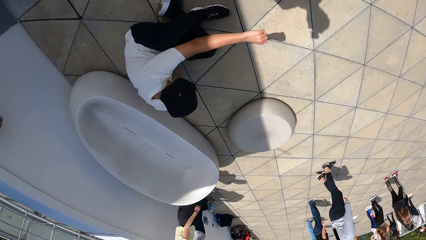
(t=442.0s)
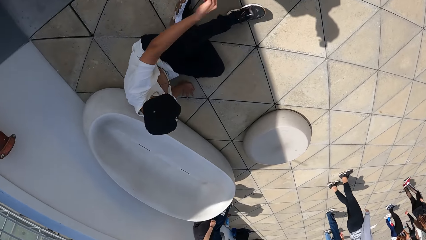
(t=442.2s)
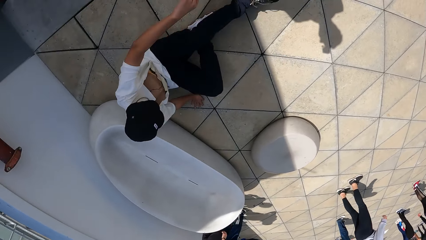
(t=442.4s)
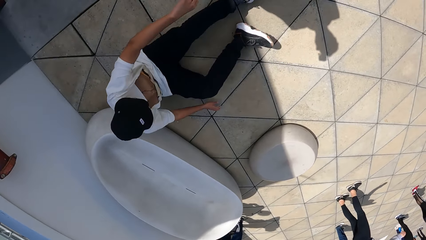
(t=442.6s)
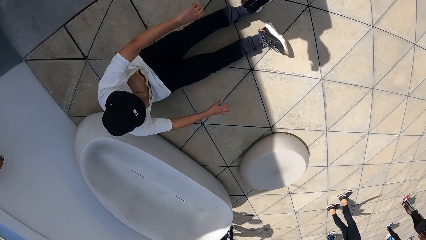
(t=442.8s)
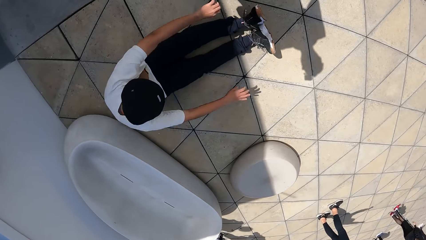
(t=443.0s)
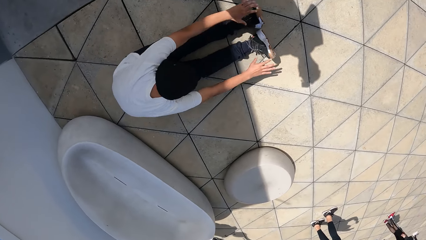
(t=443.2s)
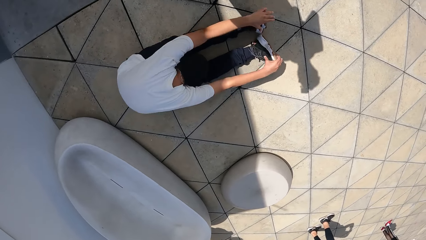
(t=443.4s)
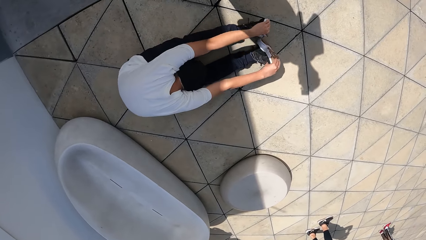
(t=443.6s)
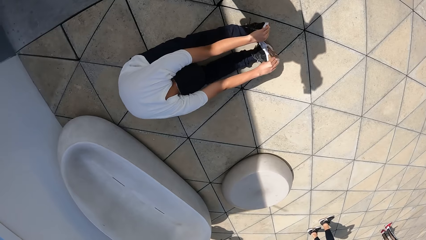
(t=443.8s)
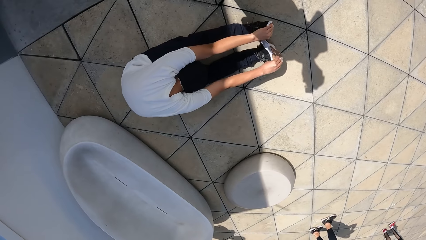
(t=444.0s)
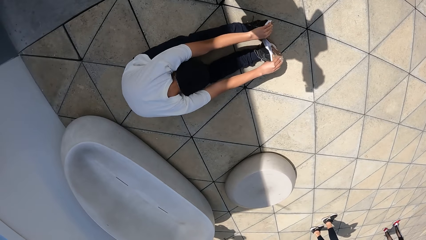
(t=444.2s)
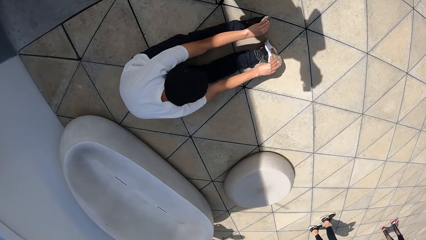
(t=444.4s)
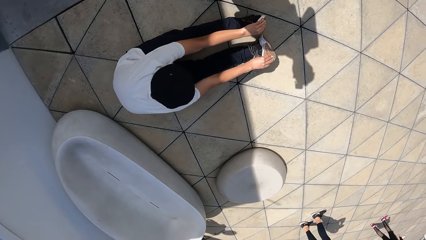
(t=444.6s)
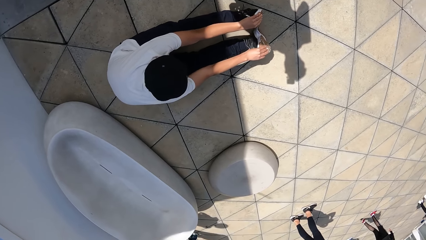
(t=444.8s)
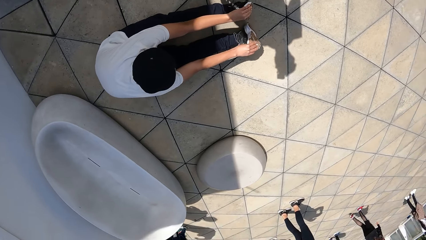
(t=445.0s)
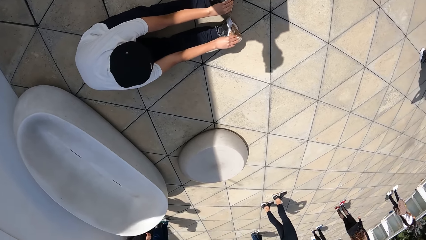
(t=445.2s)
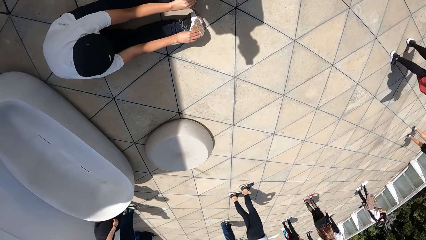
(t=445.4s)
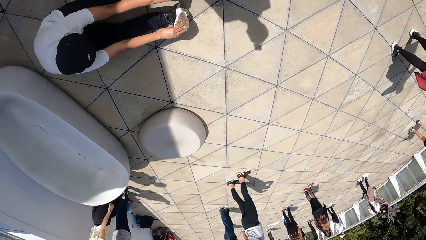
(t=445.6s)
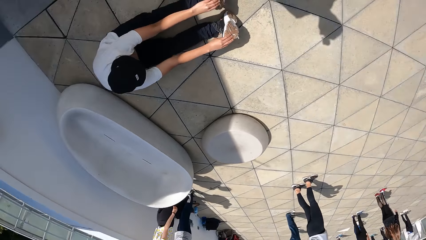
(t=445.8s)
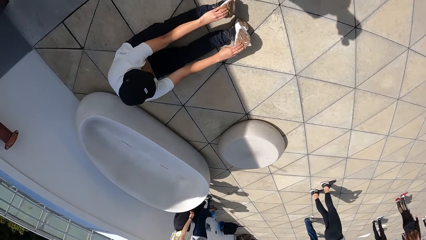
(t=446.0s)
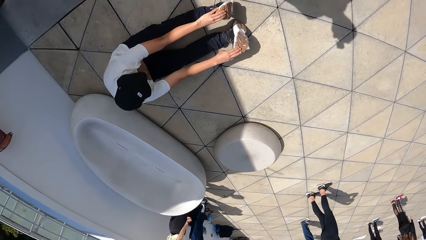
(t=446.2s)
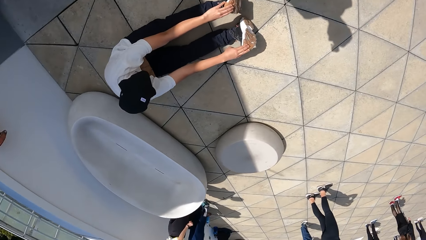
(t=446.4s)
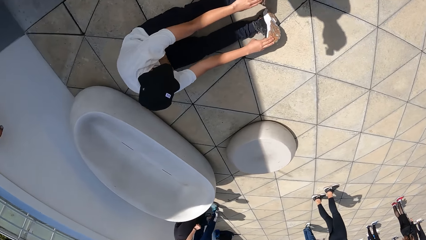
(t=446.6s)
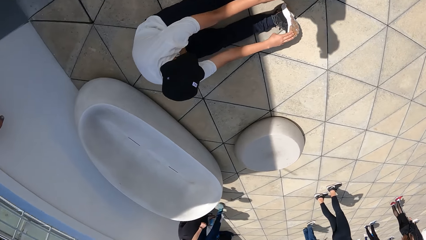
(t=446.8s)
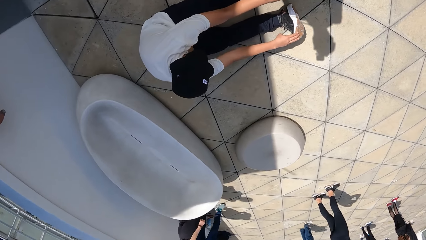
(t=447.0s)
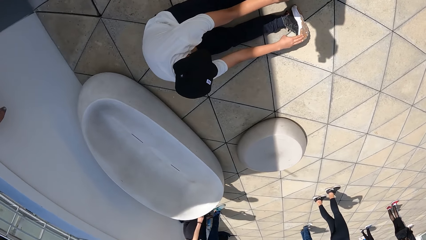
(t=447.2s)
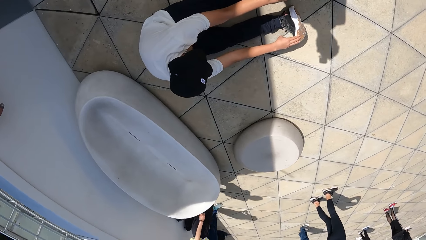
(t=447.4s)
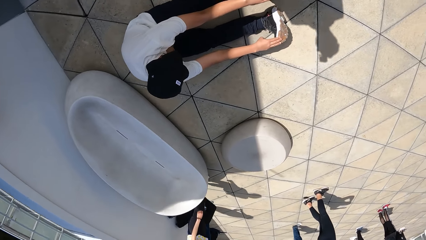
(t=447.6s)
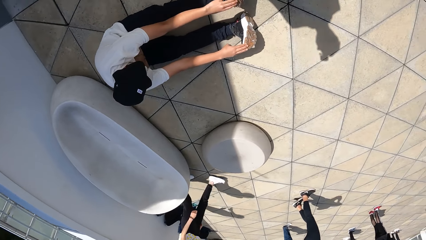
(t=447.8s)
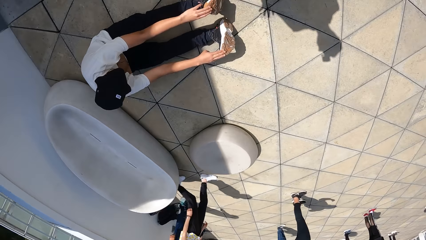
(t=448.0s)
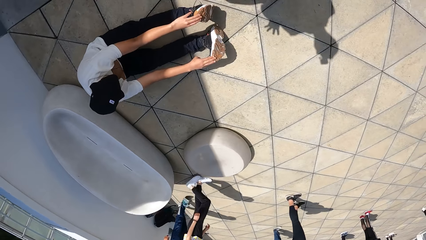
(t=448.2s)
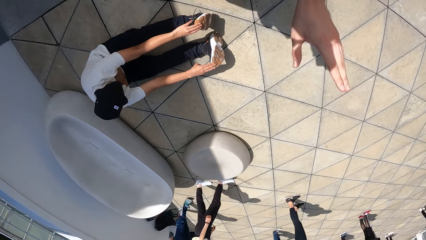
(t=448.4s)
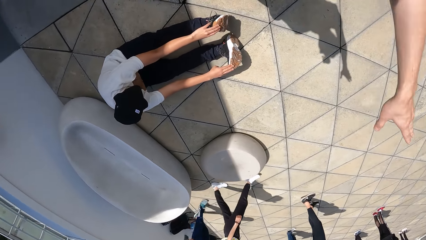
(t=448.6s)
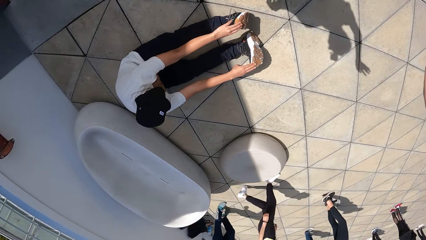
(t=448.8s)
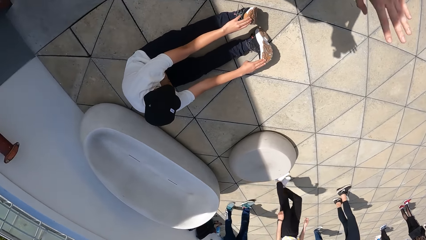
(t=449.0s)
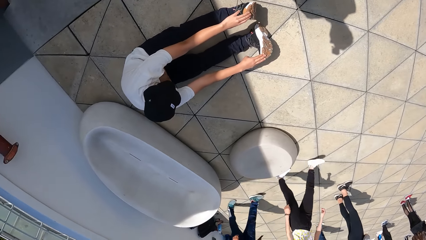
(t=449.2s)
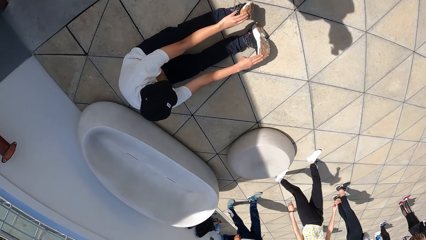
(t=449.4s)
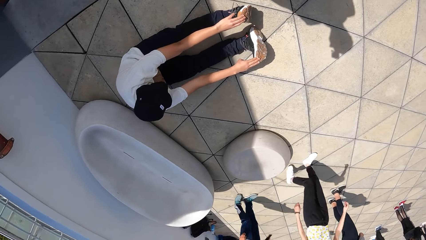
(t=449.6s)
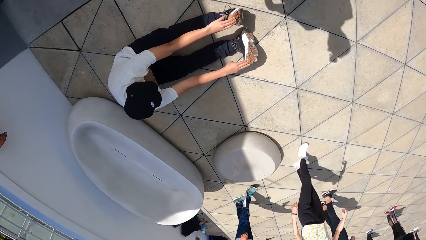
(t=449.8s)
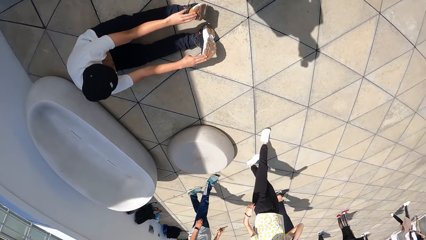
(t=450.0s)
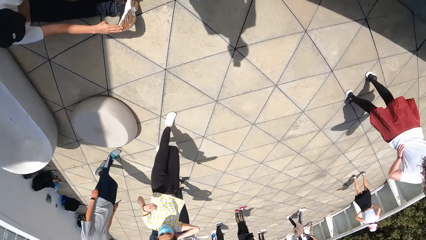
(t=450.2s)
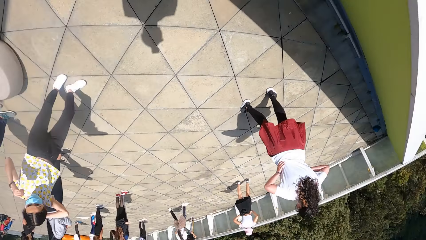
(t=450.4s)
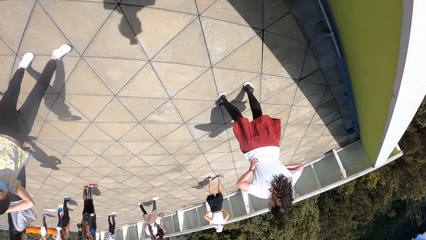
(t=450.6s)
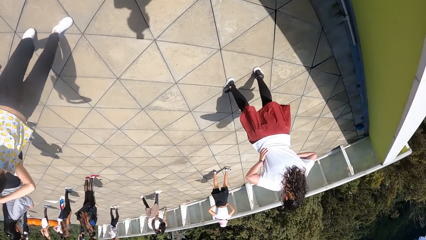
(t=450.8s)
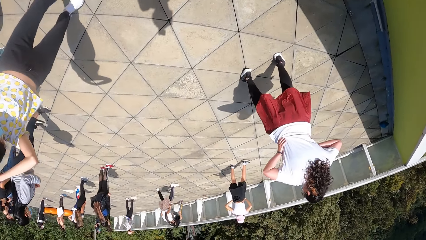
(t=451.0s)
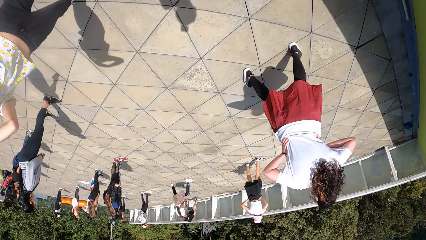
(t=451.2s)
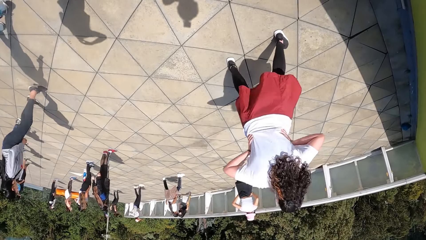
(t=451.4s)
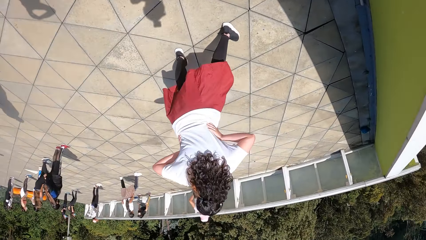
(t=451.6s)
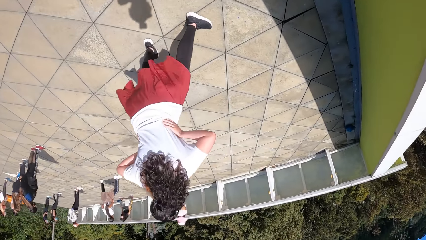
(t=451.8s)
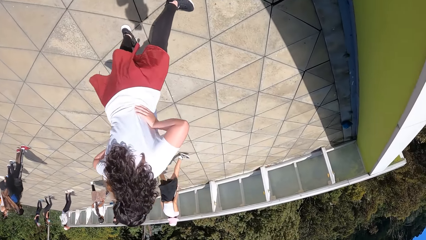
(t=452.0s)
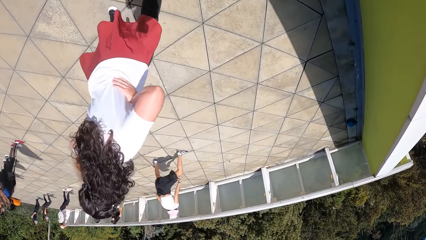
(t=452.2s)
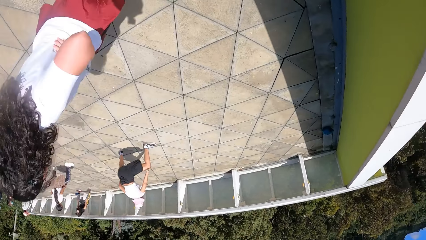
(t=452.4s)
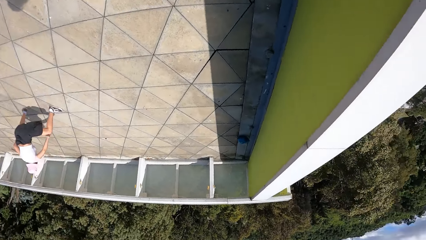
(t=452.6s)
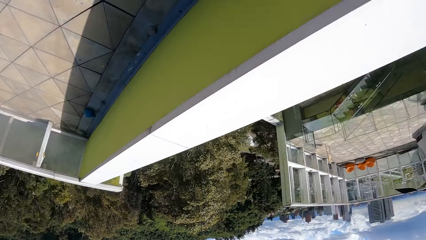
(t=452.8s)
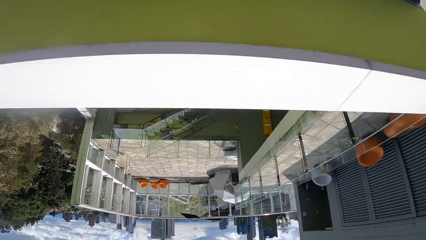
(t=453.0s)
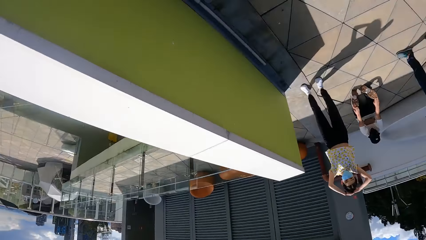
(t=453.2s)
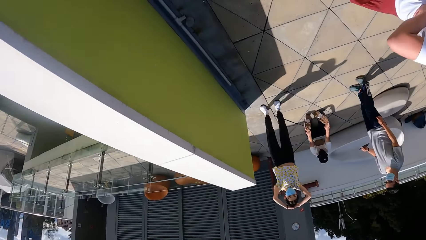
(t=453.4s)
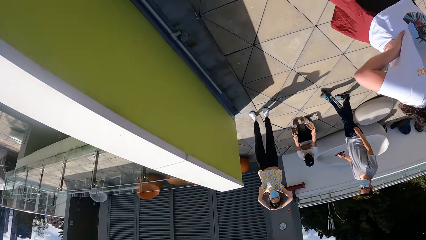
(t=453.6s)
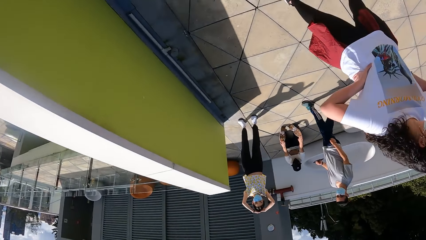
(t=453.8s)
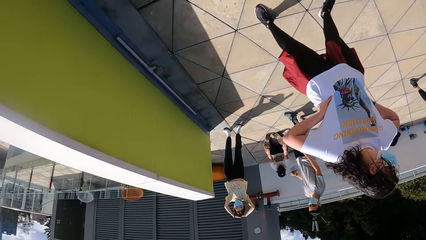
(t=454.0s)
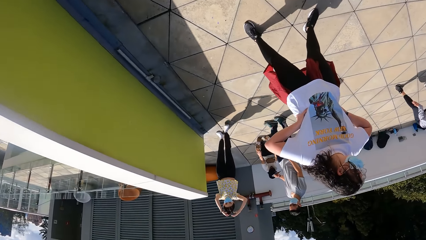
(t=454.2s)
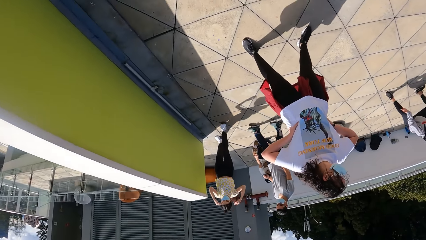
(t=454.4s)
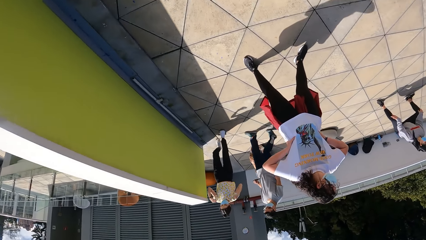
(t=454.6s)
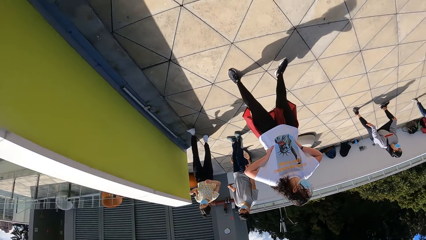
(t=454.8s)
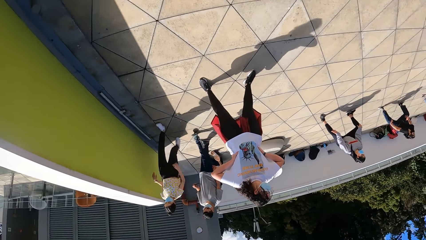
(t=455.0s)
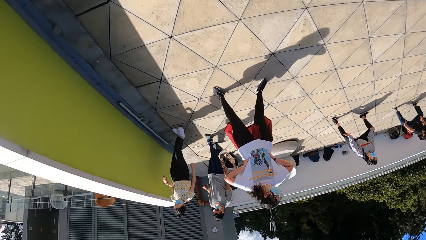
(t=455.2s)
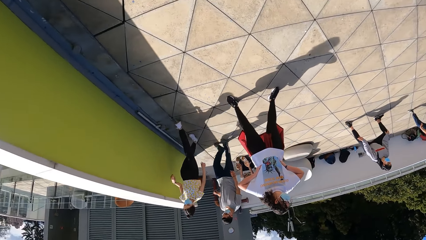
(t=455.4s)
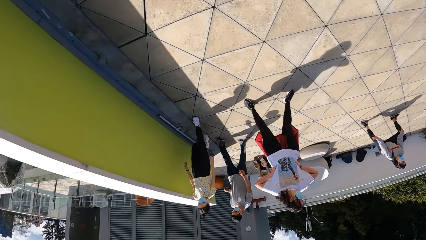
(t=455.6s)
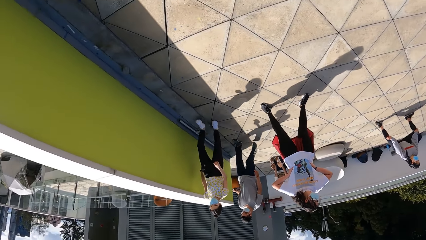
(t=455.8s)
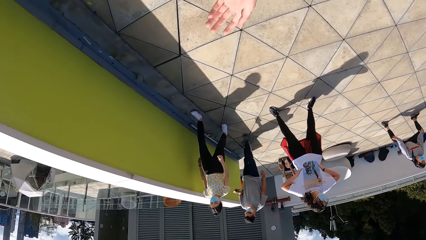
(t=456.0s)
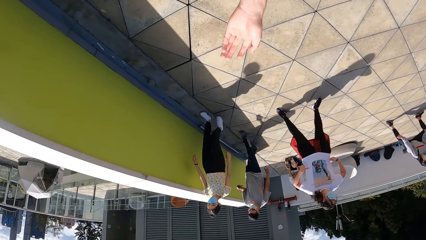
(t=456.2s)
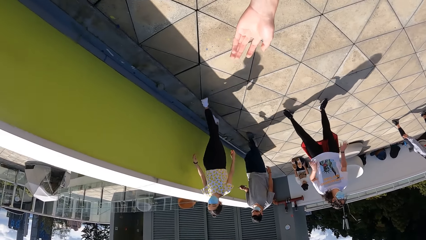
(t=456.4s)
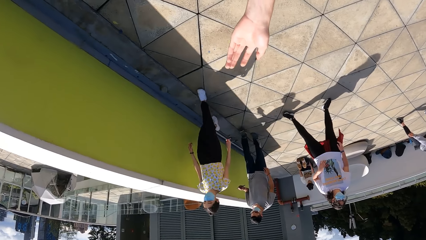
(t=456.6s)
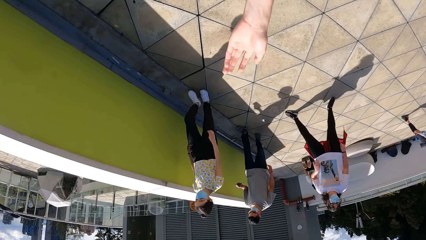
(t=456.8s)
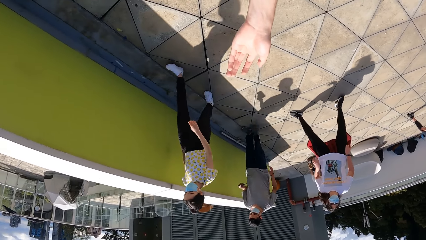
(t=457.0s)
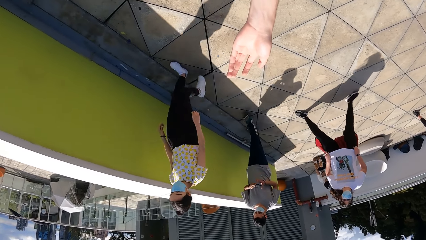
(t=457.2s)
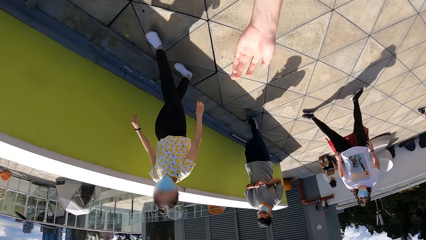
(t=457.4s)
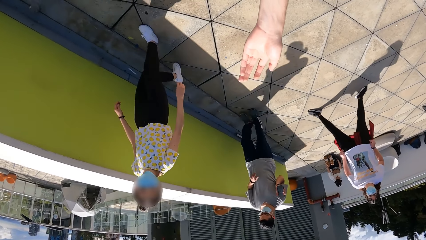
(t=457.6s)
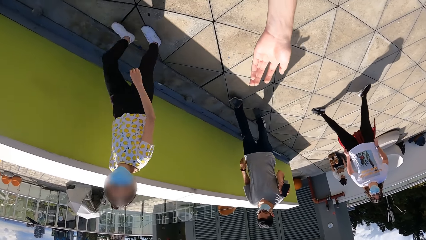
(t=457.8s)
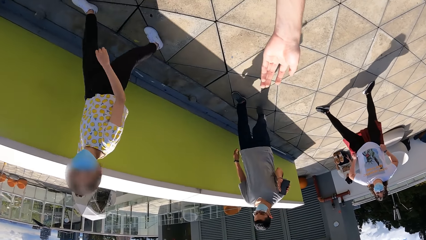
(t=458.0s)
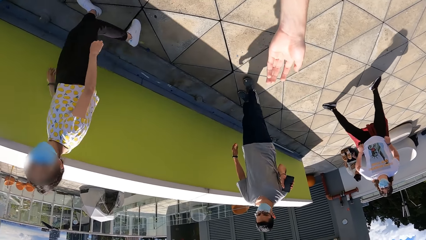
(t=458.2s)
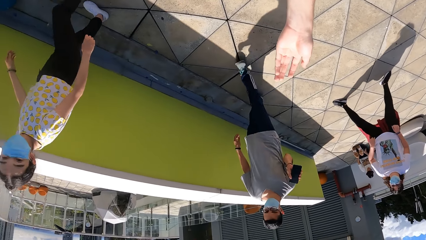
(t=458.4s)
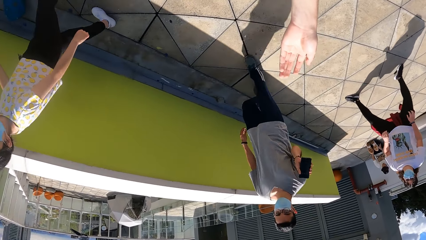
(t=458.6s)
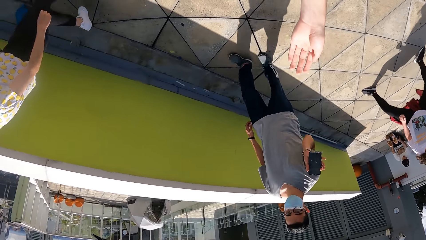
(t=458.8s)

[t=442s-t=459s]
A man exercises. The camera wearer stretches his left hand towards another man and the woman.
